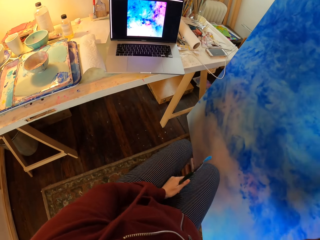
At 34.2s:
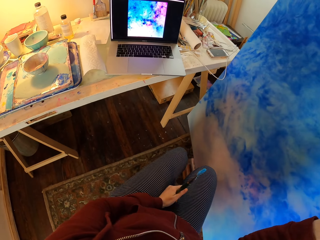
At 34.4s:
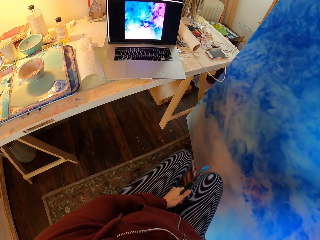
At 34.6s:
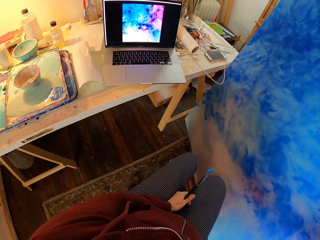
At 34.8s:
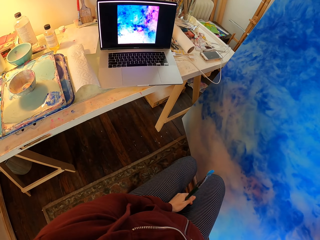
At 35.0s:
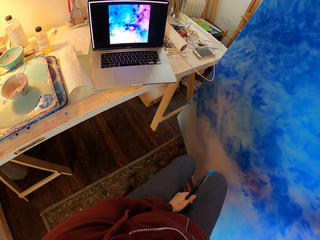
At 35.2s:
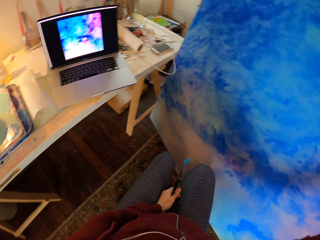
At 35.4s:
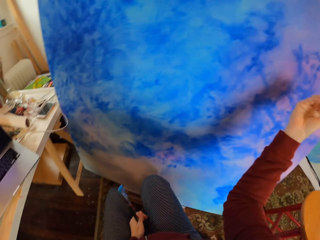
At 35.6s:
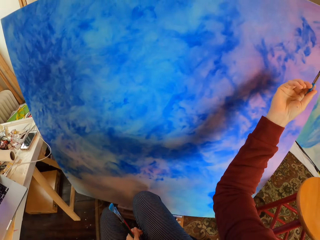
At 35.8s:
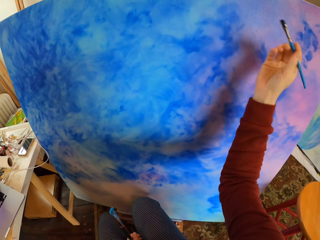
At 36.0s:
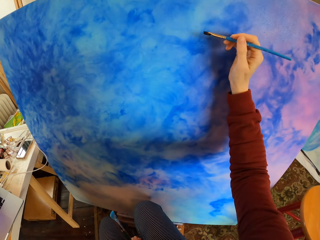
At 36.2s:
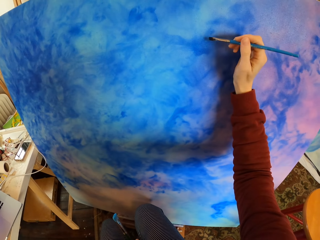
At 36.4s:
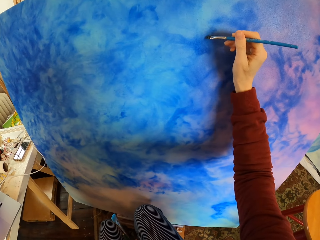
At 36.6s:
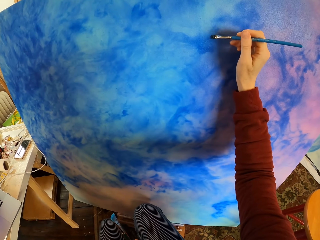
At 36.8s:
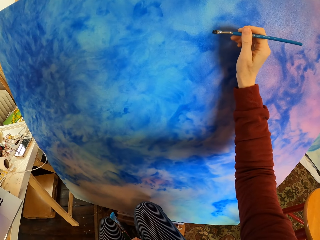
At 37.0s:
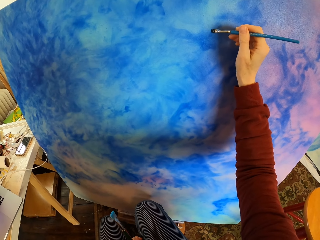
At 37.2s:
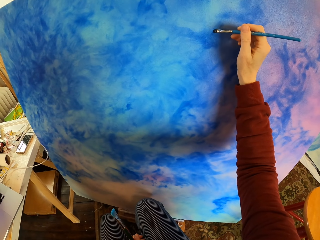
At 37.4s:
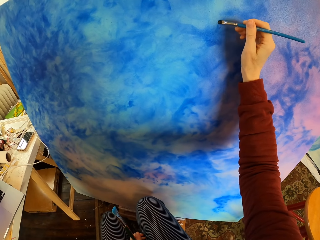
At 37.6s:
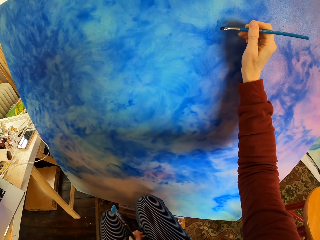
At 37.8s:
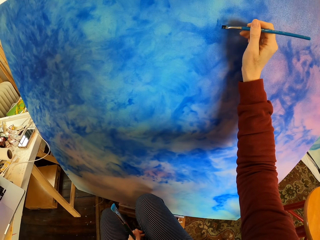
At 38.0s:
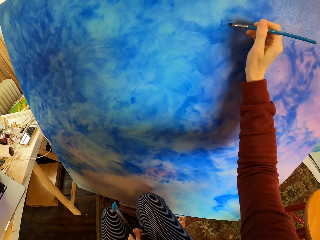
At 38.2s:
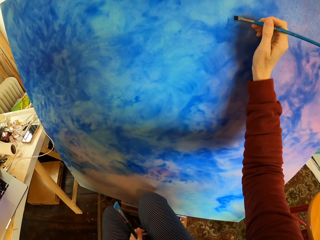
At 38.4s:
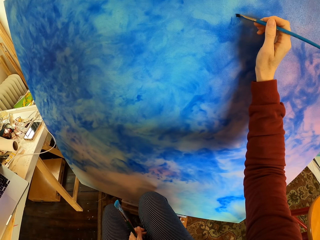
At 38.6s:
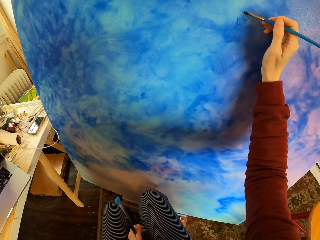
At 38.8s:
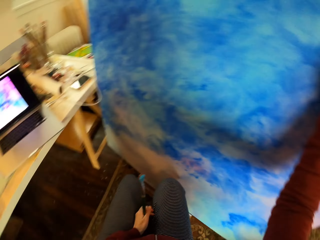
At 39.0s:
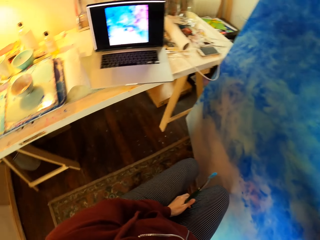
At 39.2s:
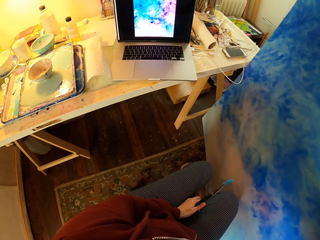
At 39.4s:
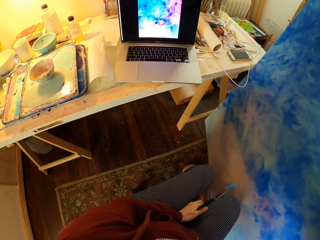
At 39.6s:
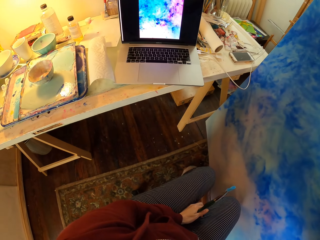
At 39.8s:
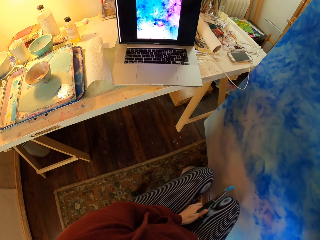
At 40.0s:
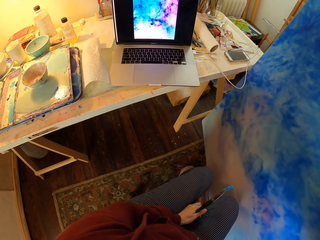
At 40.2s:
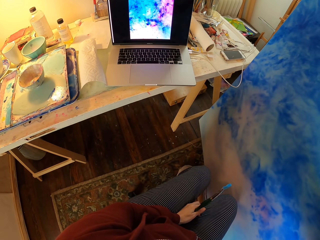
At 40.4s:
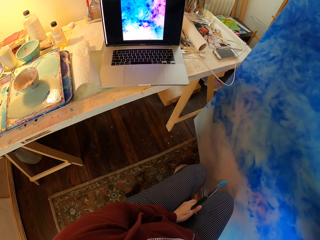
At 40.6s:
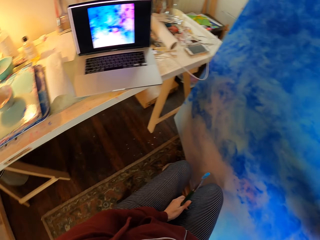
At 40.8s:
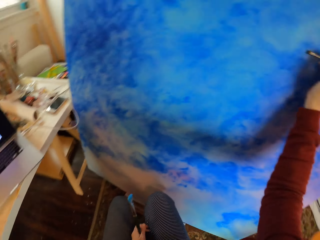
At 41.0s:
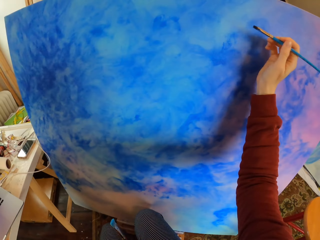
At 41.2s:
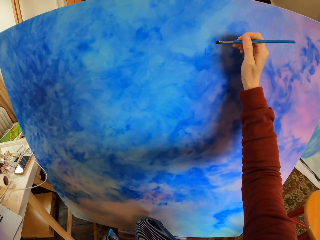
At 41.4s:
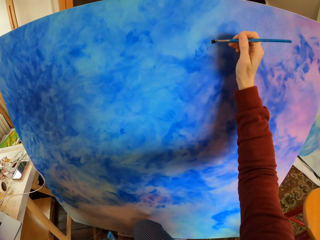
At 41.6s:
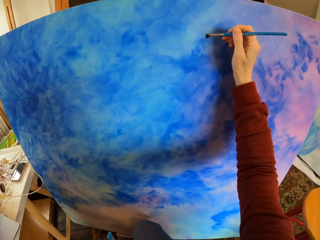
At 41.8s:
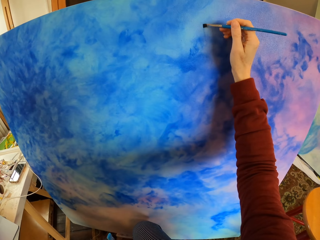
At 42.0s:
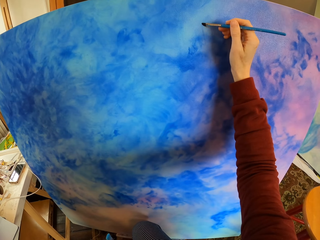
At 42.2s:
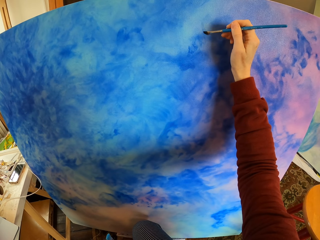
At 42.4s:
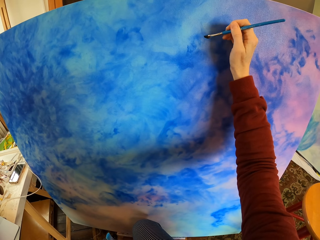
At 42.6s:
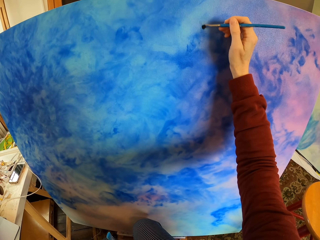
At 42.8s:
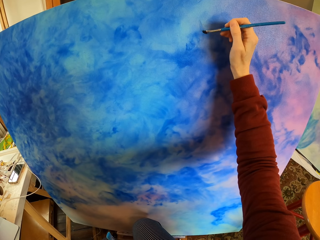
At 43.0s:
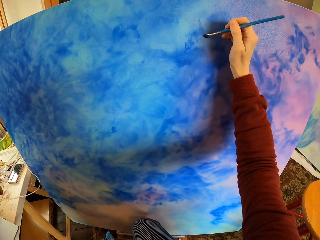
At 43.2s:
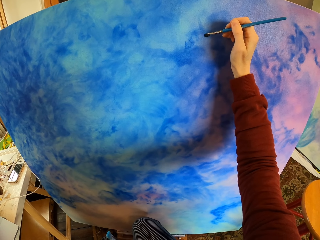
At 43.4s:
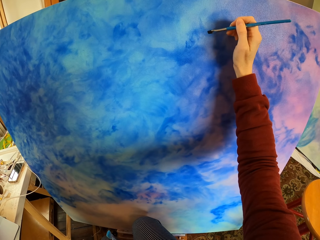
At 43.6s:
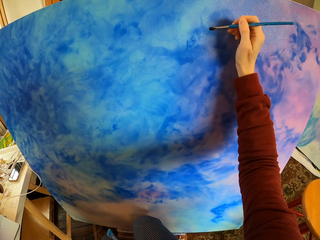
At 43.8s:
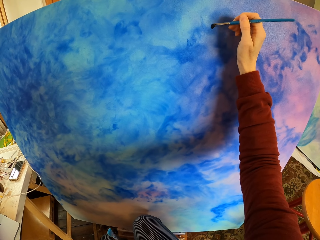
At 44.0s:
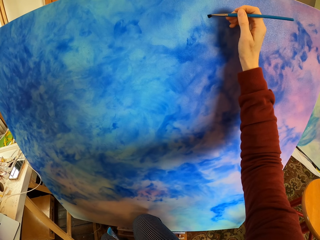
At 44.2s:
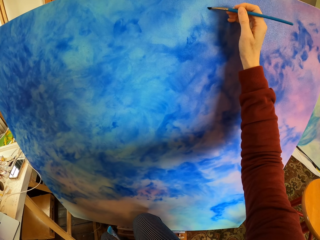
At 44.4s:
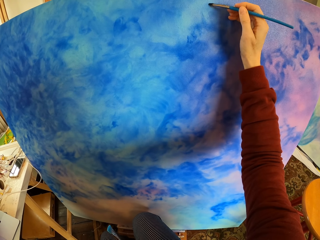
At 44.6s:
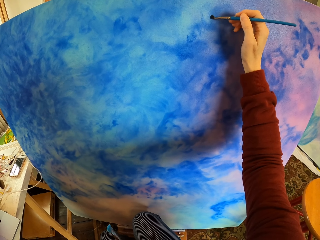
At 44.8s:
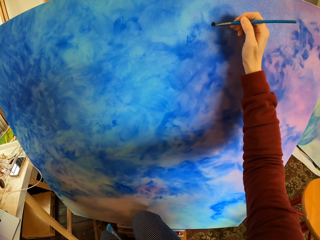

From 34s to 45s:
The camera wearer paints the picture with the paintbrush. They look at the laptop. They paint the picture with the paintbrush.

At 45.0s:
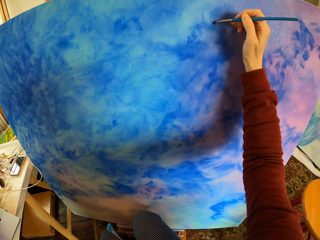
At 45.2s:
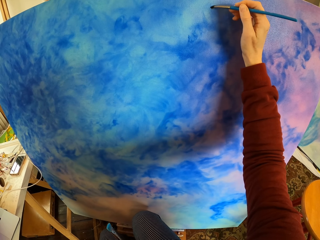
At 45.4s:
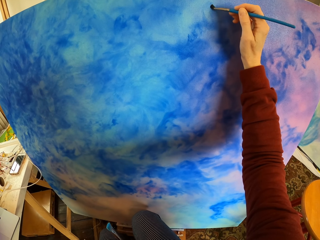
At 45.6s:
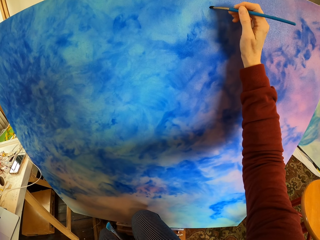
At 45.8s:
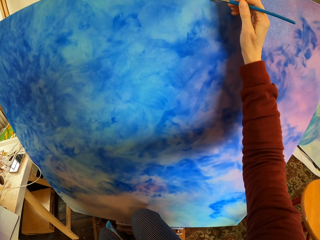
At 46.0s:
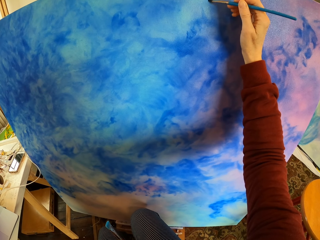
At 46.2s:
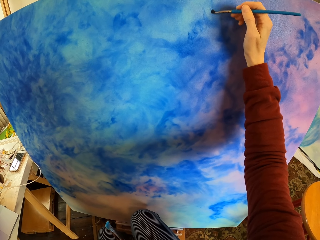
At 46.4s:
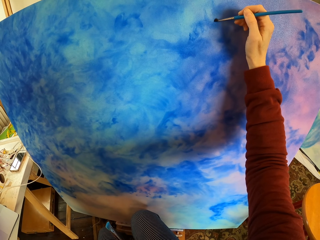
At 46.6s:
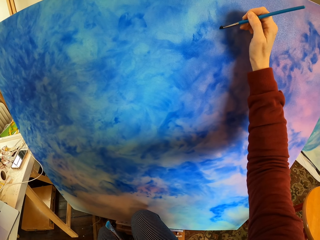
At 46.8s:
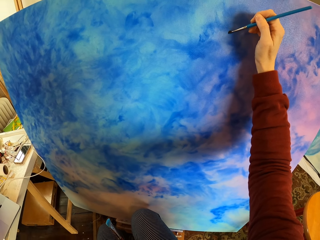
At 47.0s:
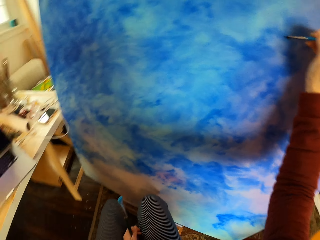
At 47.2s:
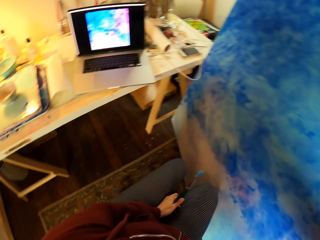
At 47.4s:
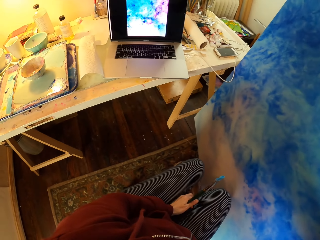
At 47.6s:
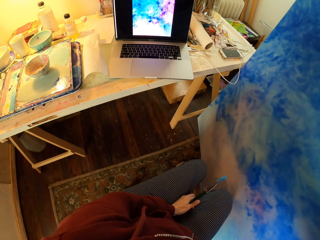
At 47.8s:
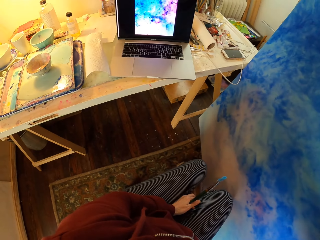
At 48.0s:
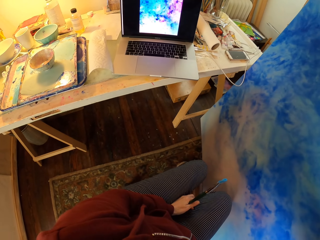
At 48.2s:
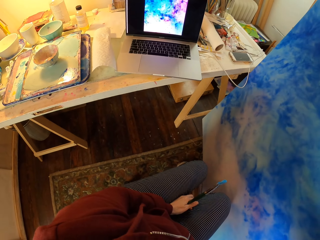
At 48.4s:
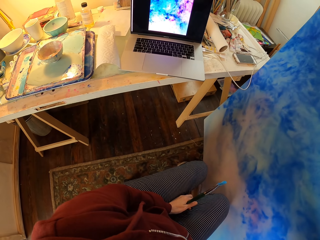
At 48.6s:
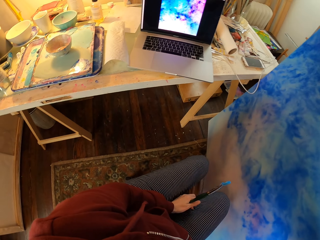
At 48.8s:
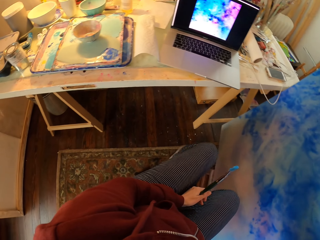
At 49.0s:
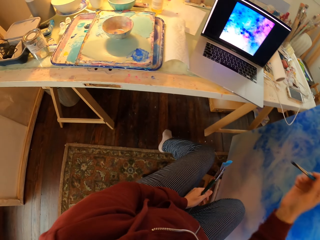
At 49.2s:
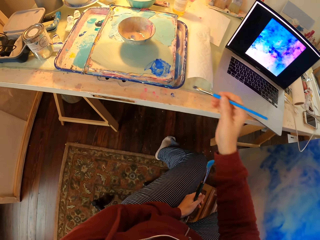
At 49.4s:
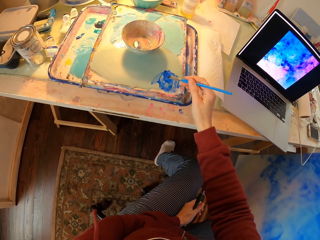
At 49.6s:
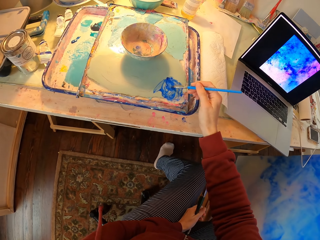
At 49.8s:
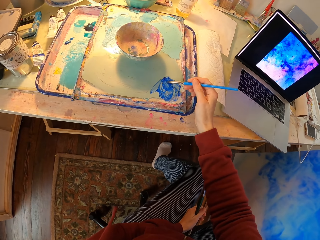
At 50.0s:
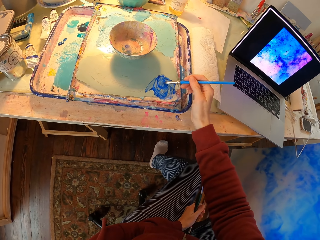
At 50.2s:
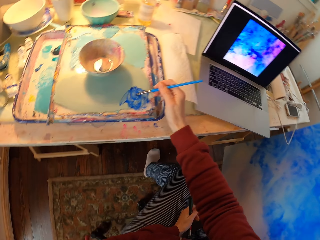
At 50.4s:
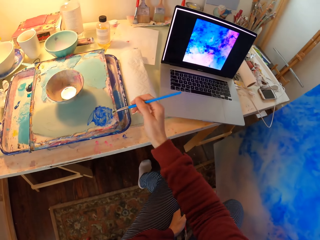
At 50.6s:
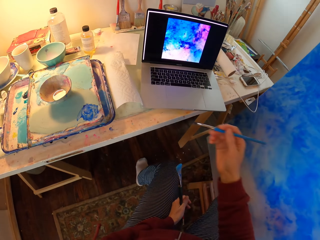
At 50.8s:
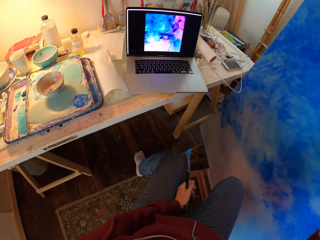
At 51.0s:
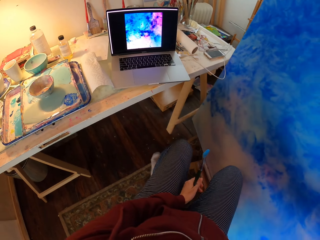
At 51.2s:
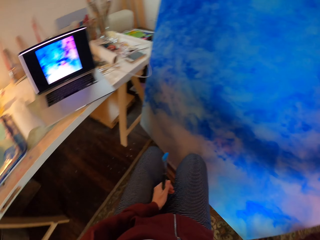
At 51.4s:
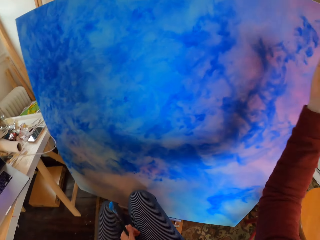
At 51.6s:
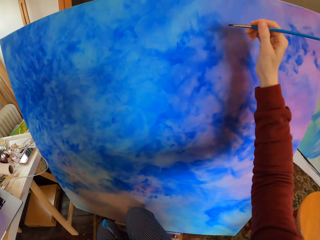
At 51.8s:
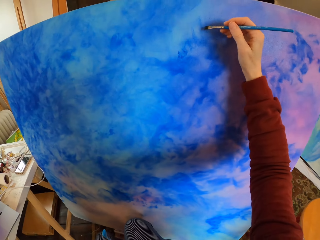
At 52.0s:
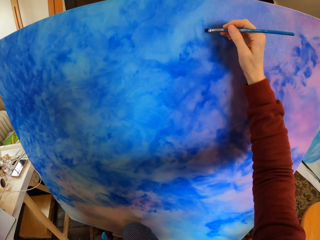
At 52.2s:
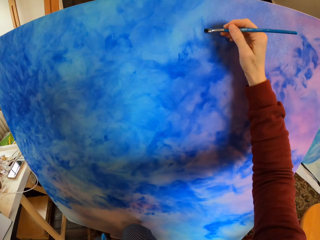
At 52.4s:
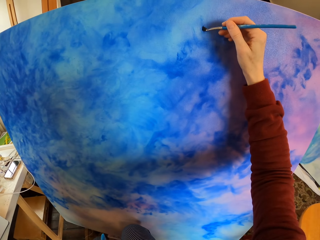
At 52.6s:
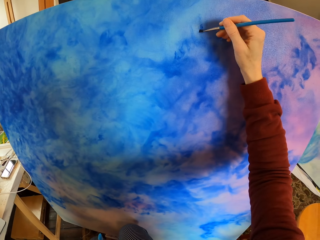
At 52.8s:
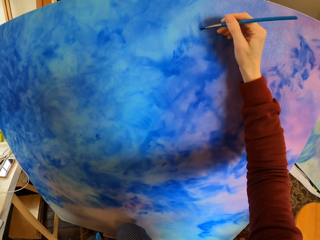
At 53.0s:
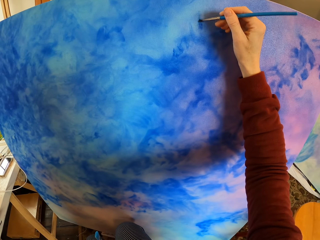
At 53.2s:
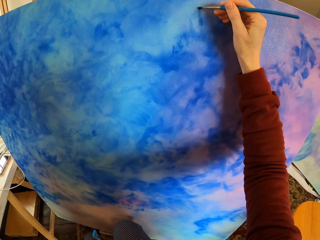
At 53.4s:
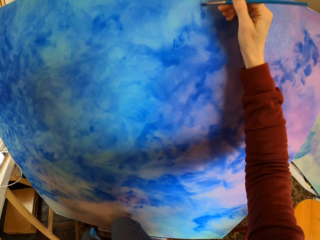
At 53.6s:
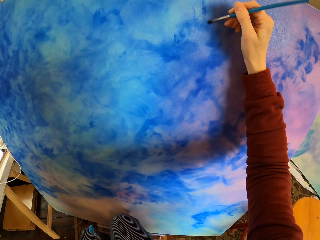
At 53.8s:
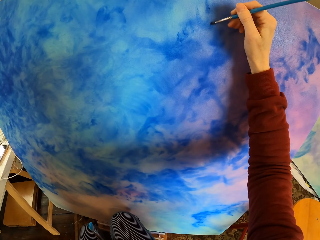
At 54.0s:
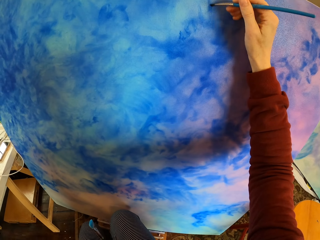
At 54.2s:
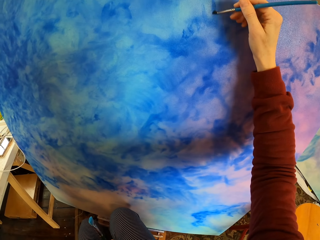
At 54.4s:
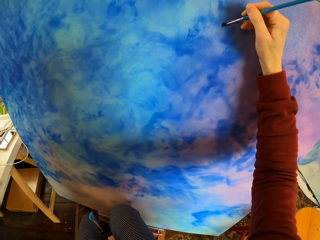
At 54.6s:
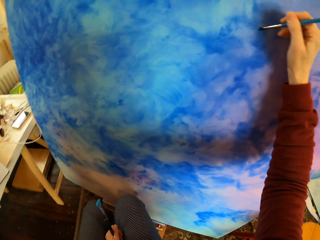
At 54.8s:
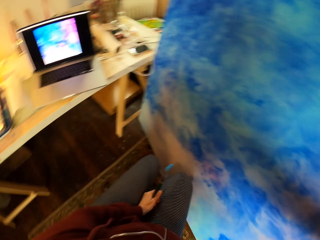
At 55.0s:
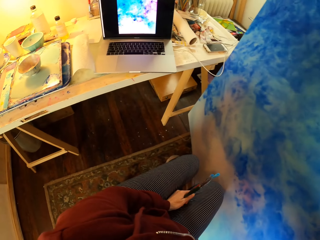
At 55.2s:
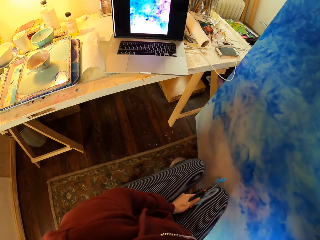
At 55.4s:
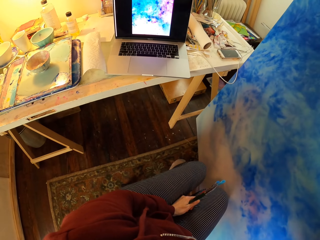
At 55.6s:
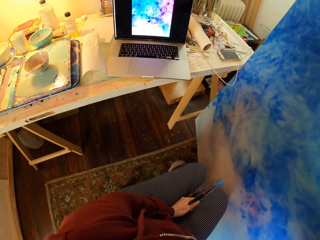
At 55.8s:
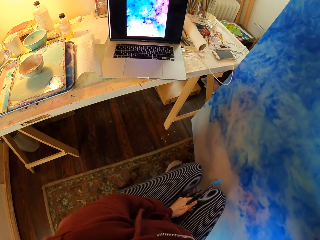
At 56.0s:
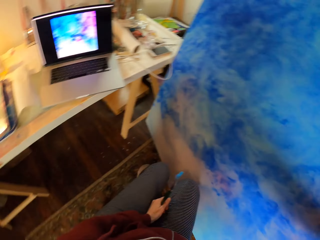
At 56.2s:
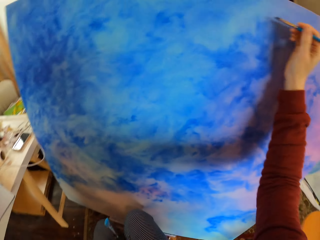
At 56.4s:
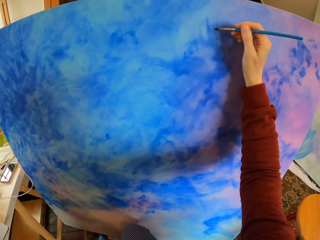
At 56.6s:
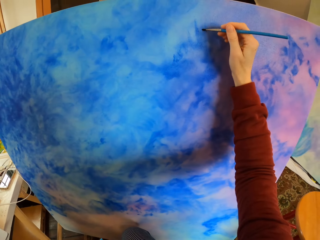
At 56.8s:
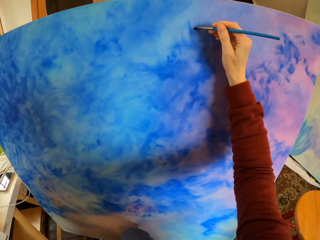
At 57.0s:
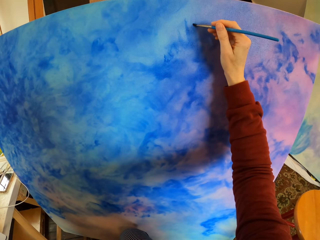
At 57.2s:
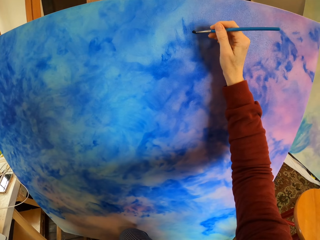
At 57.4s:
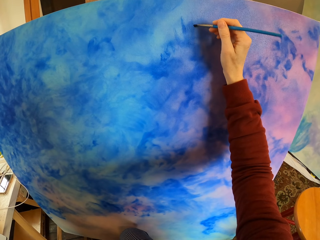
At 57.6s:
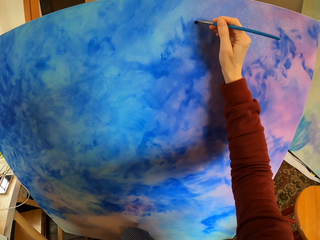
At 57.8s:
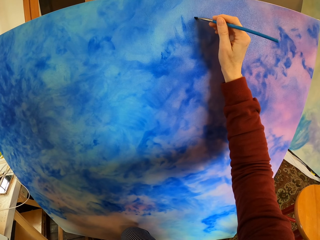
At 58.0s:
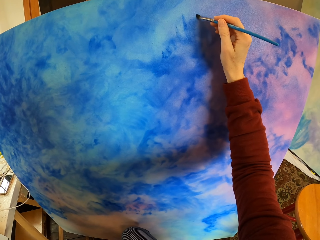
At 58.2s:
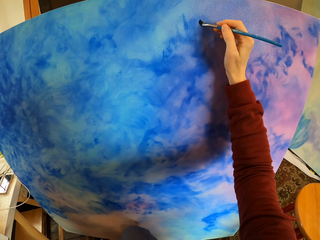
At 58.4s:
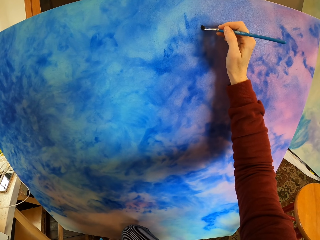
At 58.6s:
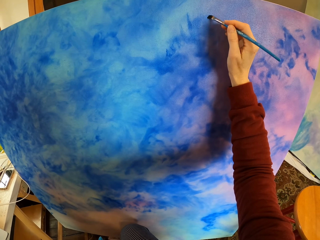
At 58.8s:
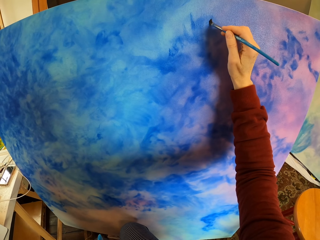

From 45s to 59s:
The camera wearer looks at the laptop. They dip the paintbrush in the paint. They paint the picture with the paintbrush. They look at the laptop. They paint the picture with the paintbrush.
